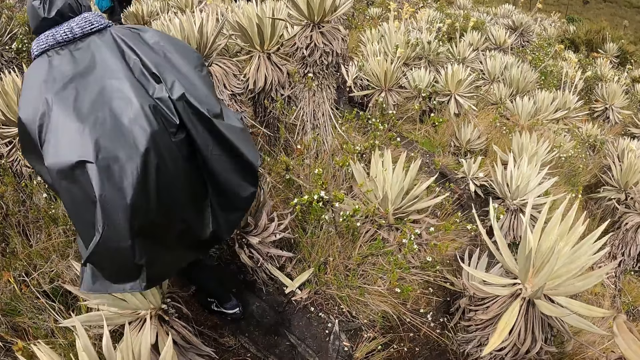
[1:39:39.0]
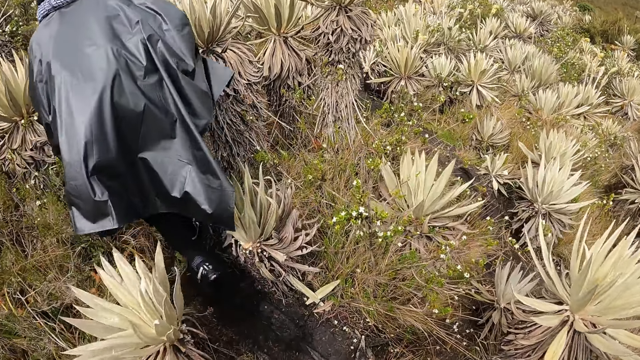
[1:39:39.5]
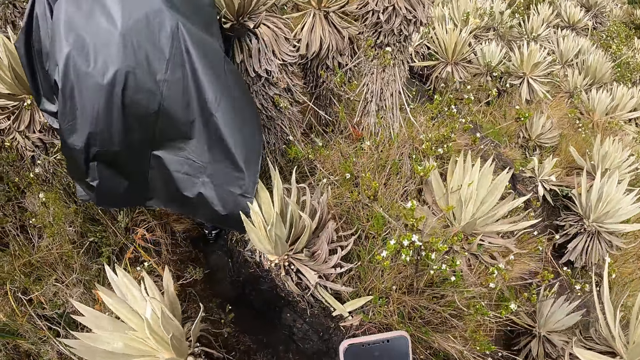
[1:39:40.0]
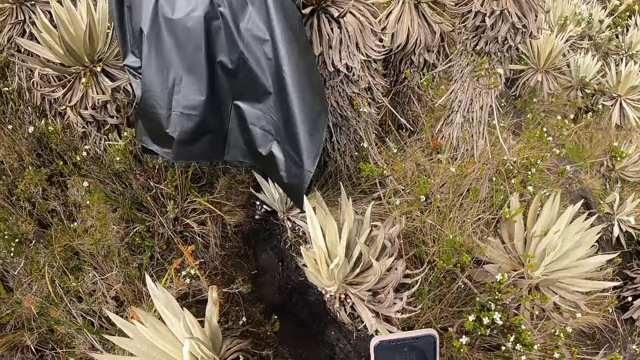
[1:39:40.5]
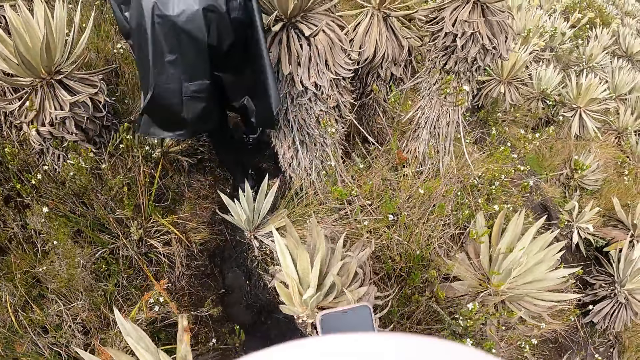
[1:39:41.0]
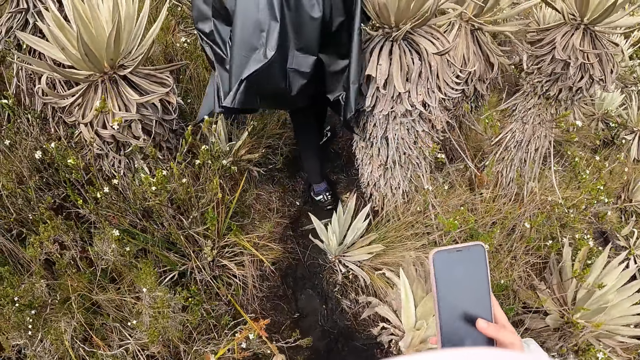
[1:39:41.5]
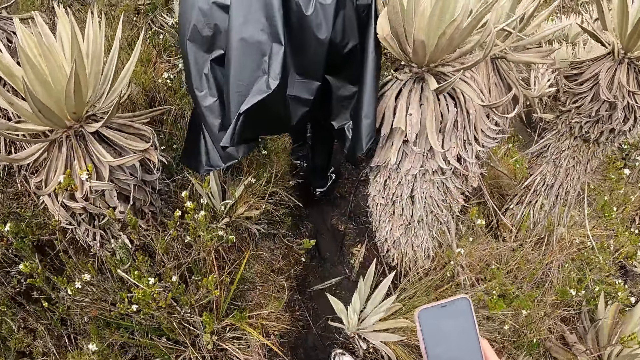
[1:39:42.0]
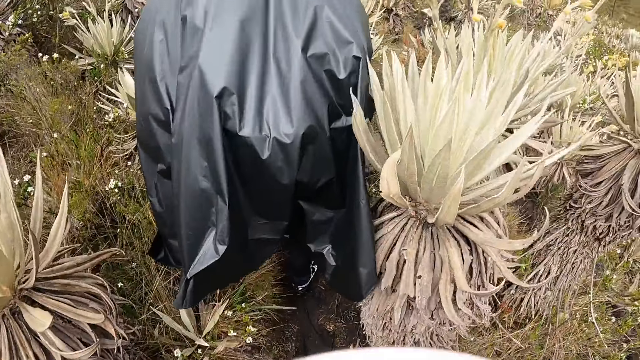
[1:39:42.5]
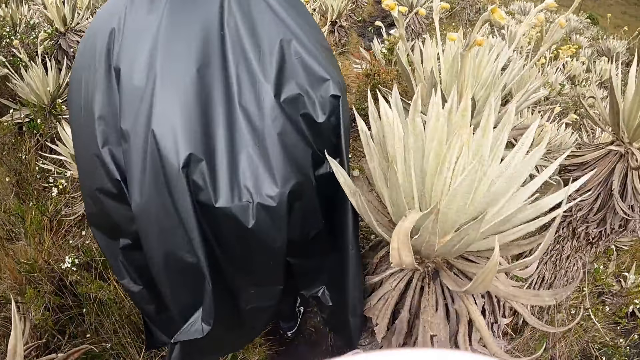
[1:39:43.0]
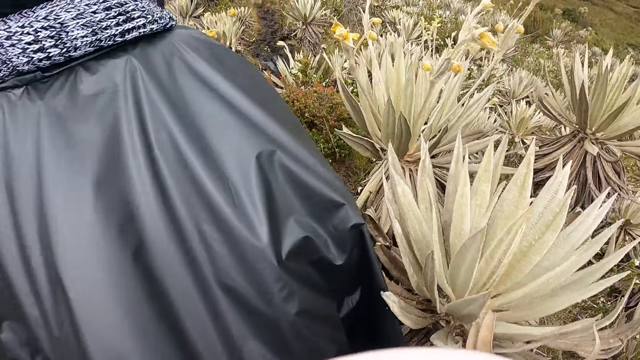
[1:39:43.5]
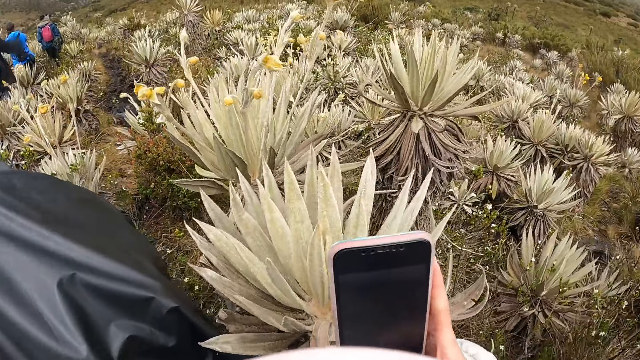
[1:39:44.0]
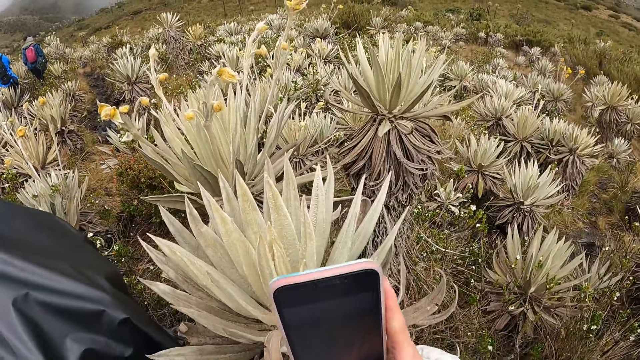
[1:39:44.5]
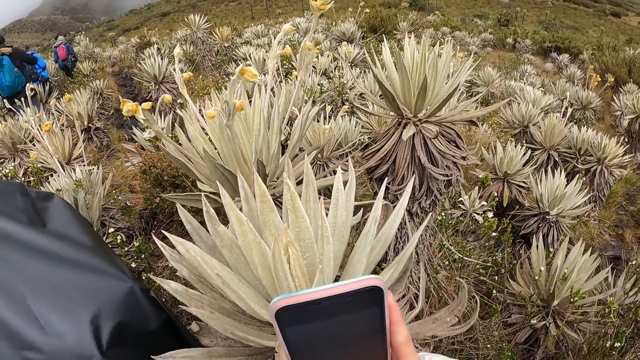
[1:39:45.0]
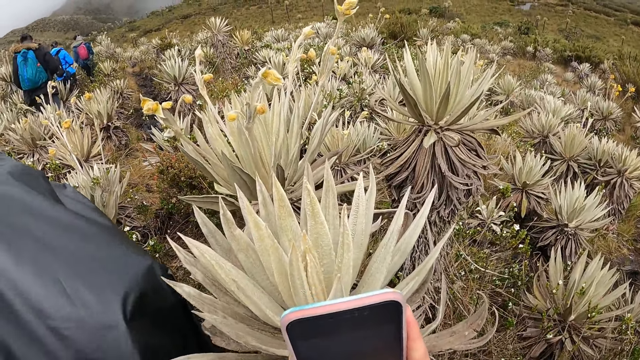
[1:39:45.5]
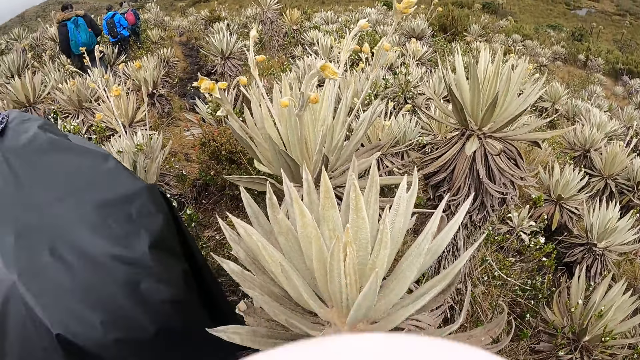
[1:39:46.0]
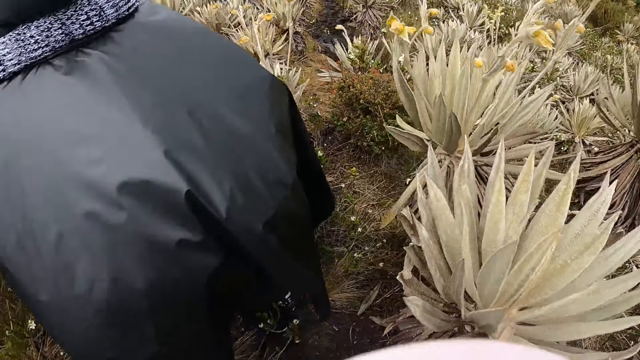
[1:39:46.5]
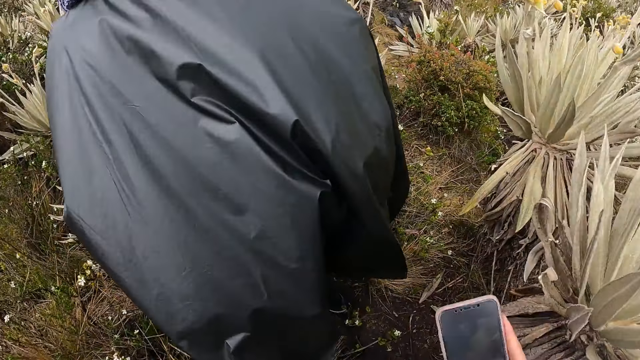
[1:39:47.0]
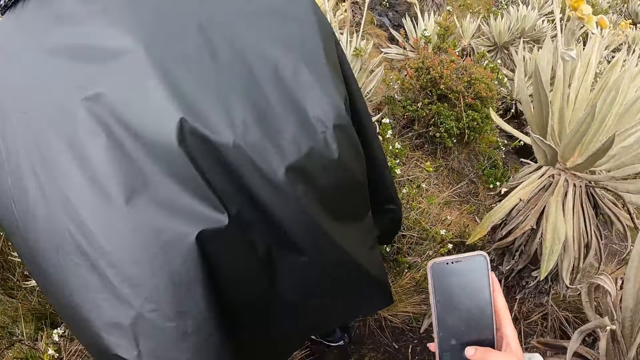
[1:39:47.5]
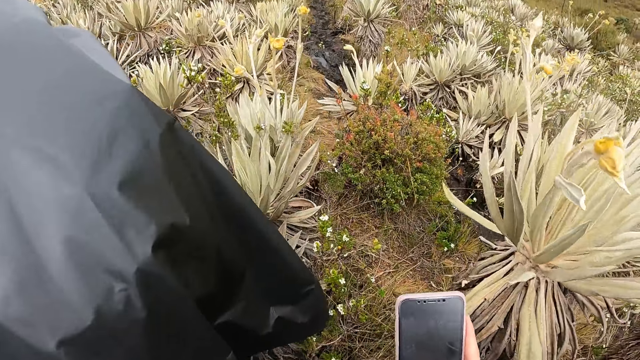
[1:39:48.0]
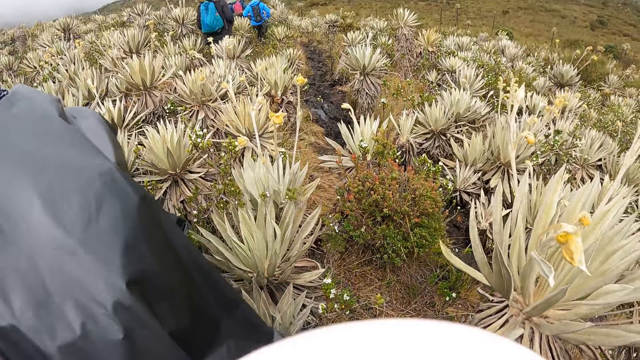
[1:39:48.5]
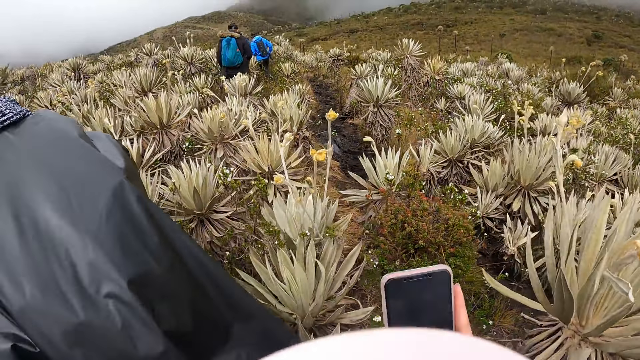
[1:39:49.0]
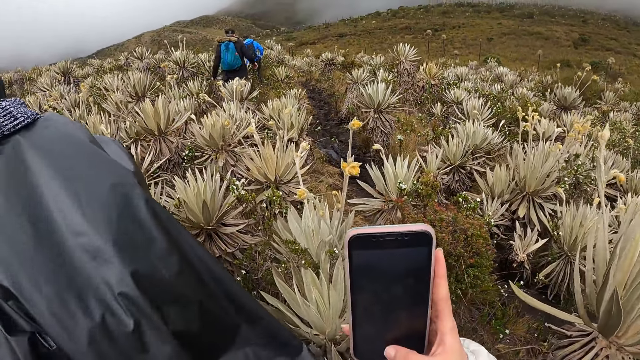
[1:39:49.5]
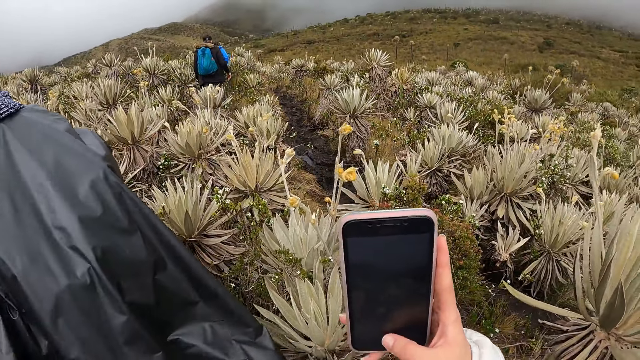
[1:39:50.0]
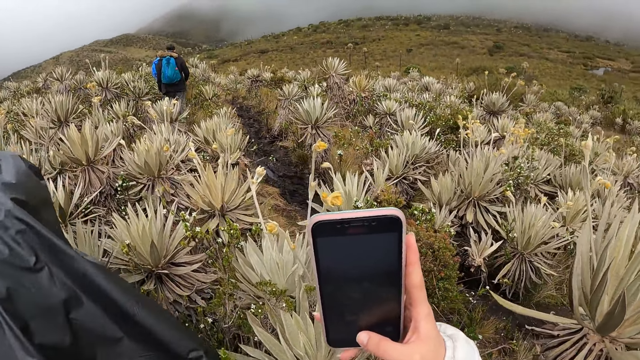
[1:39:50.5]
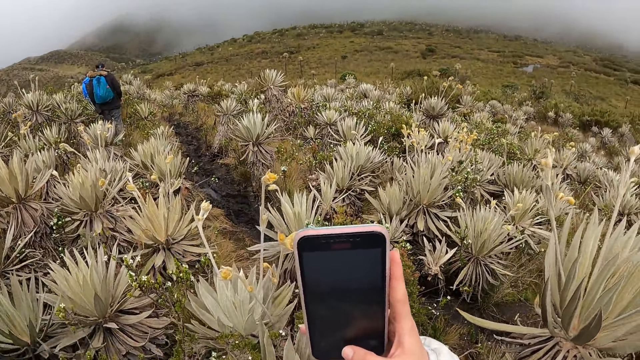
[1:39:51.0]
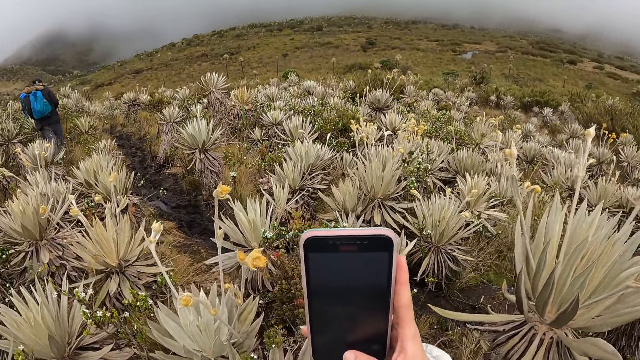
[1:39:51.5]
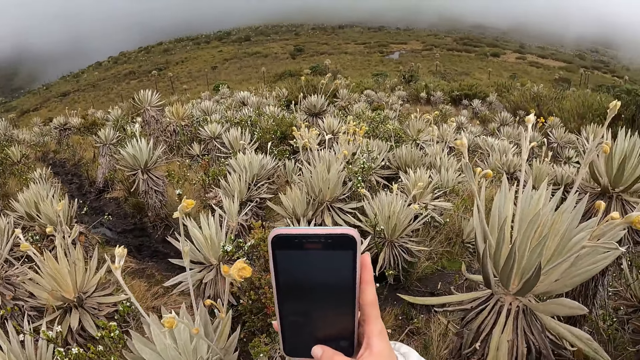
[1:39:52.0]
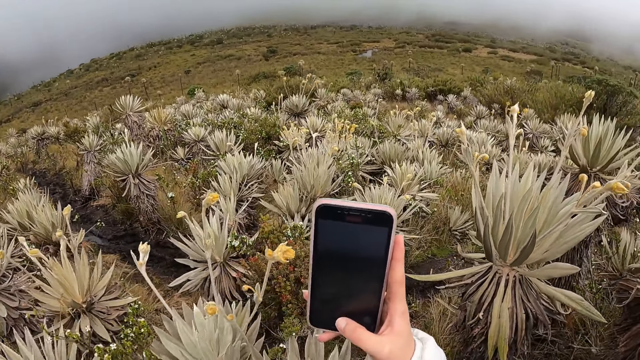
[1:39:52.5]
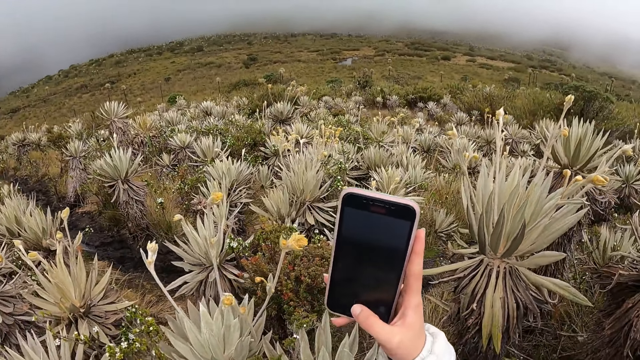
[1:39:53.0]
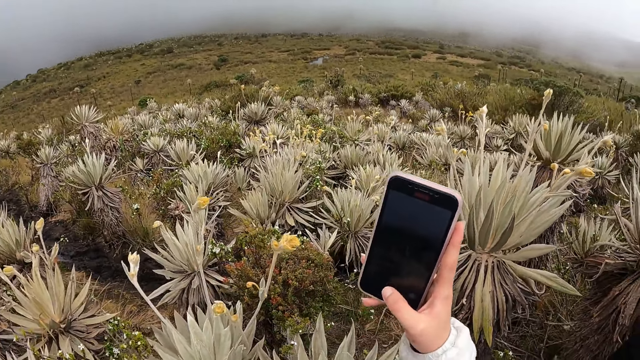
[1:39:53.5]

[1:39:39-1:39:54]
The camera wearer holds the phone with both hands. She walks outside. She holds the phone with her right hand. She records video with the phone.

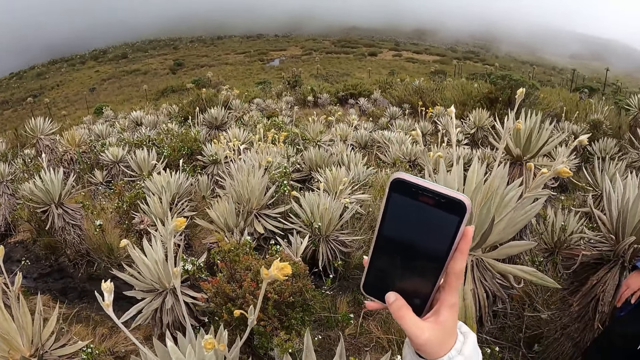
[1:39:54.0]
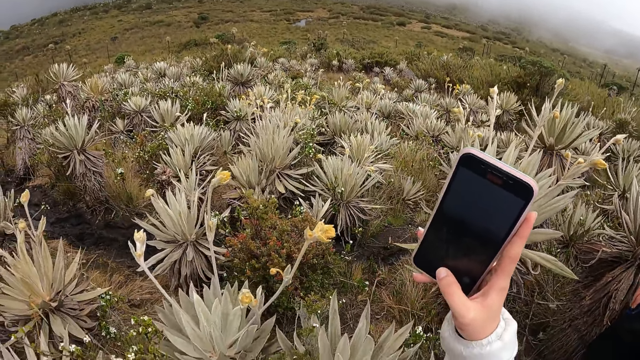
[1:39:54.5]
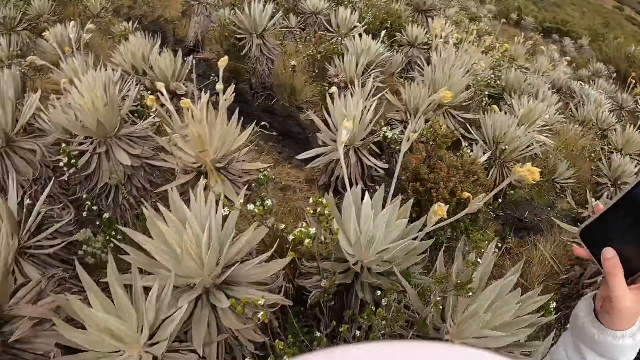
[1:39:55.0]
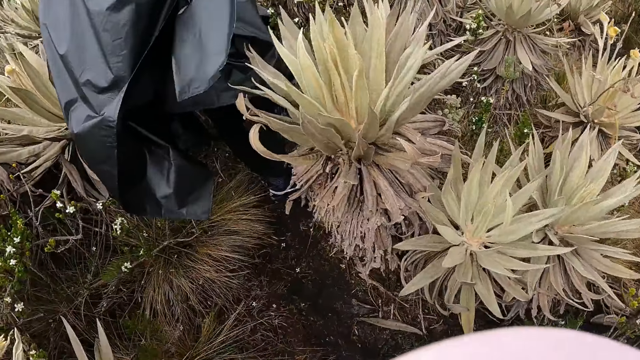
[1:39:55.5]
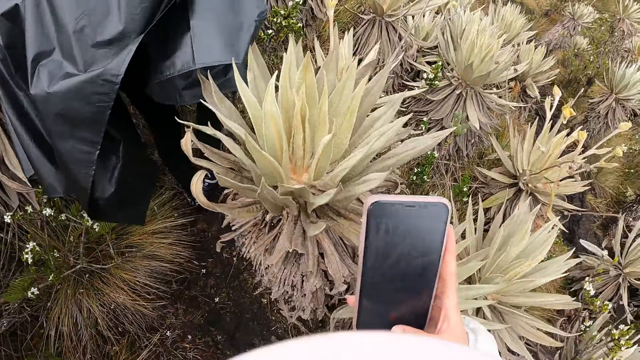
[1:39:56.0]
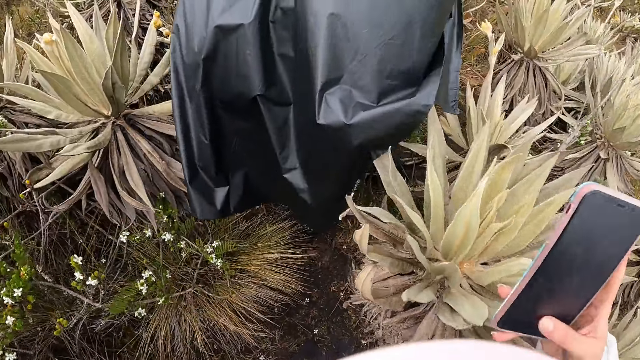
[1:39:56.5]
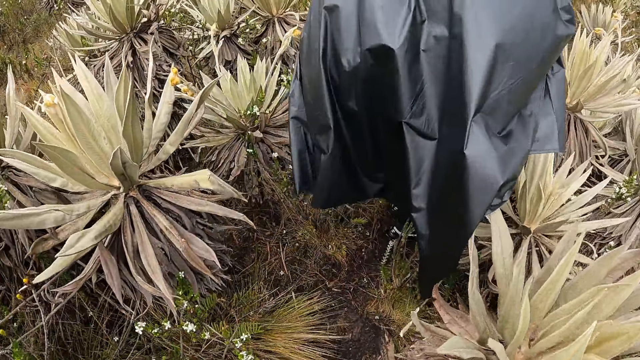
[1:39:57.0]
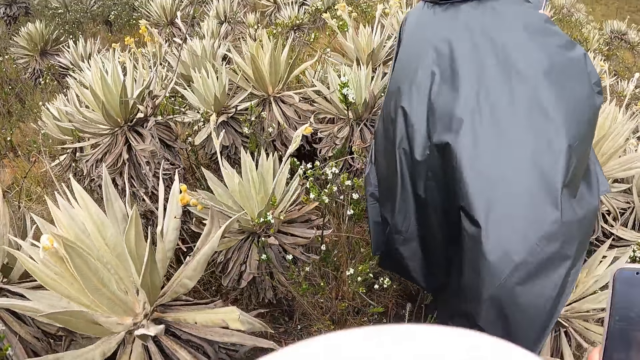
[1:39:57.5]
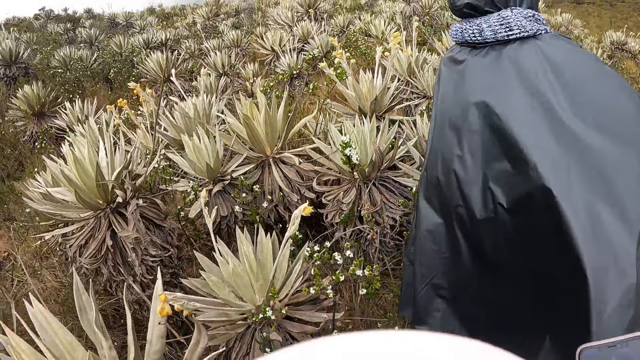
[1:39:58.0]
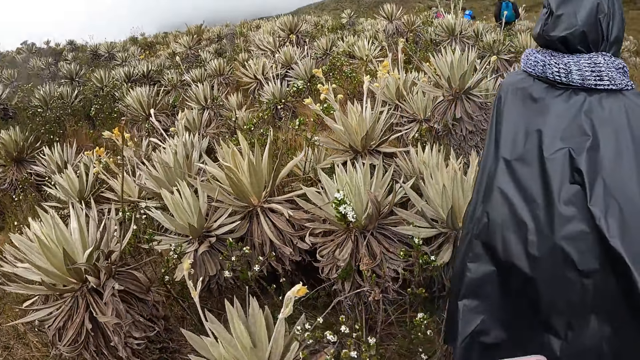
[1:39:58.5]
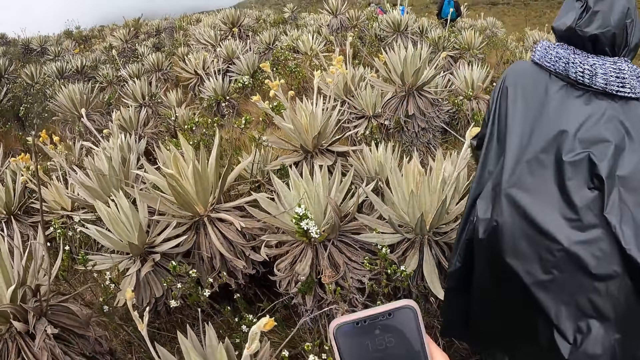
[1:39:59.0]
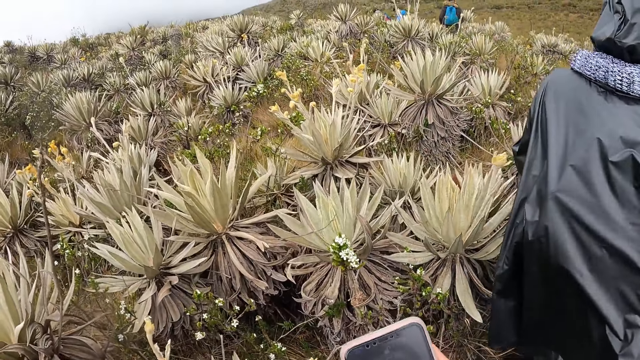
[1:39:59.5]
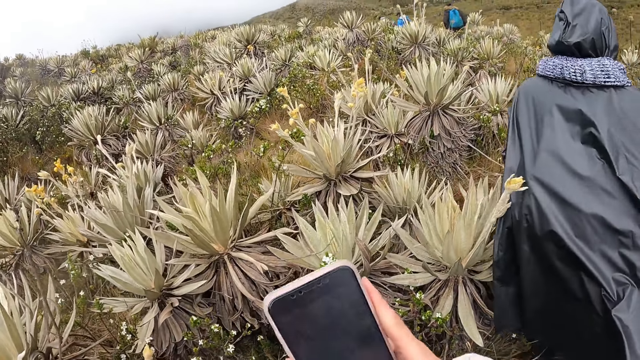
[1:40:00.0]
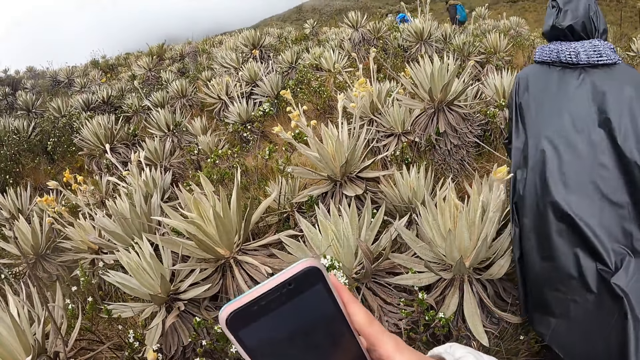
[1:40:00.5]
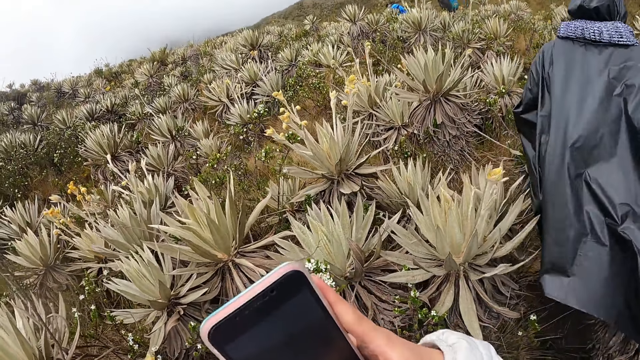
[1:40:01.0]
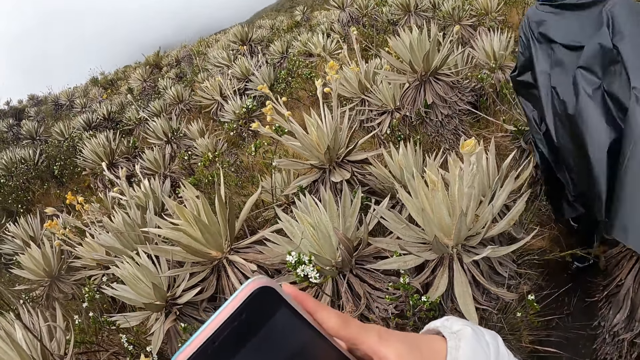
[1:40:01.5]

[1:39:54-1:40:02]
The camera wearer walks outside.
